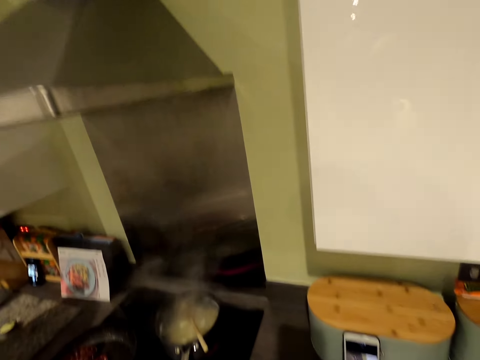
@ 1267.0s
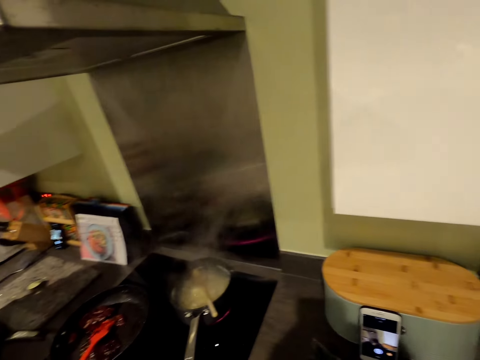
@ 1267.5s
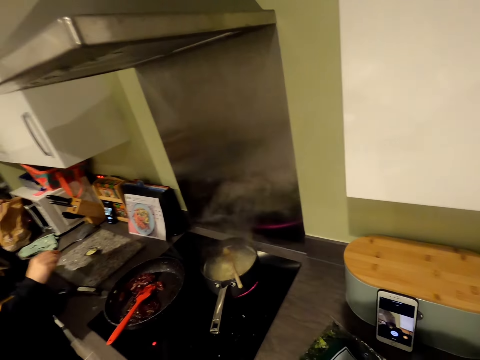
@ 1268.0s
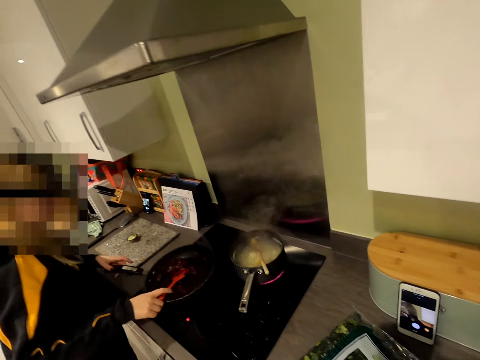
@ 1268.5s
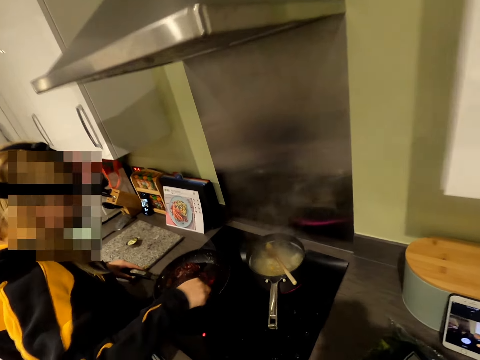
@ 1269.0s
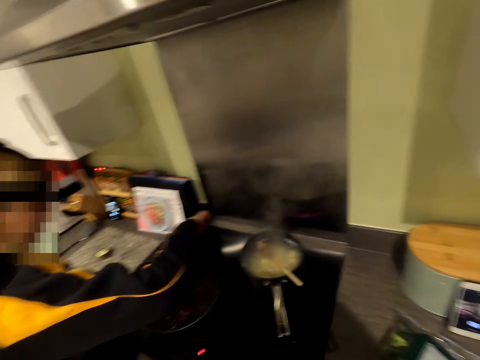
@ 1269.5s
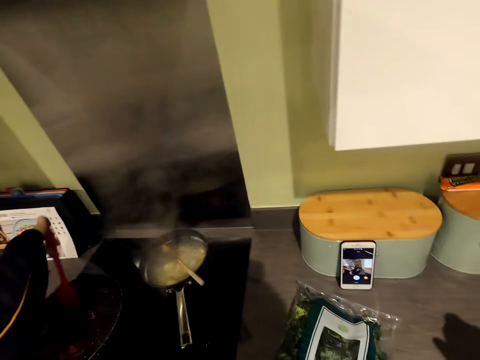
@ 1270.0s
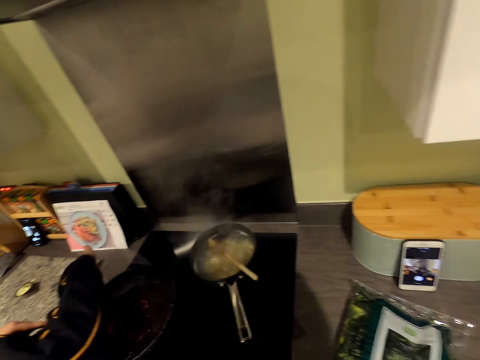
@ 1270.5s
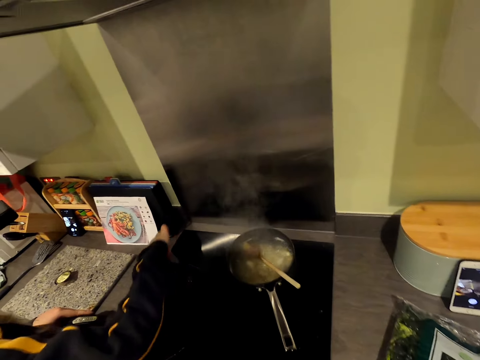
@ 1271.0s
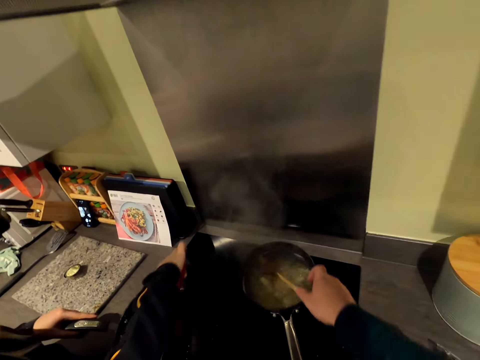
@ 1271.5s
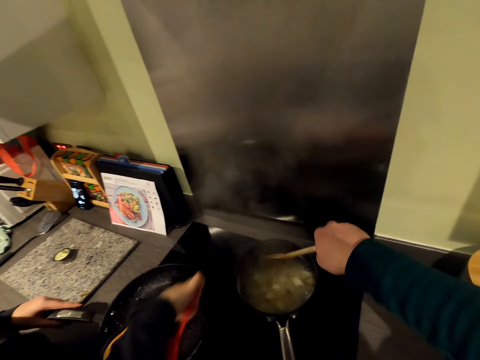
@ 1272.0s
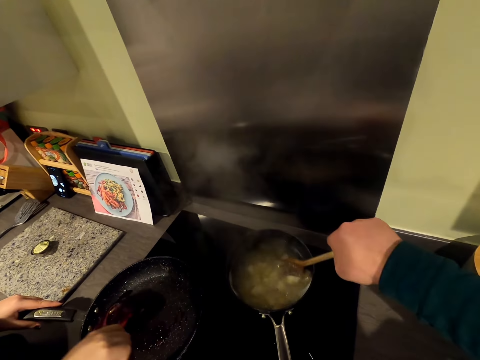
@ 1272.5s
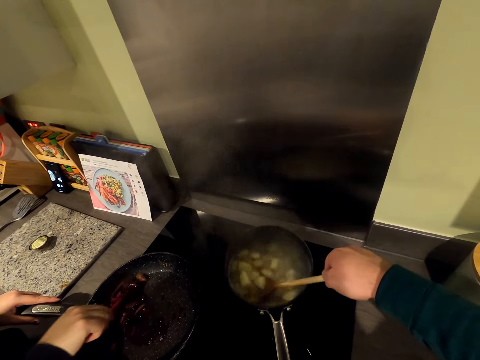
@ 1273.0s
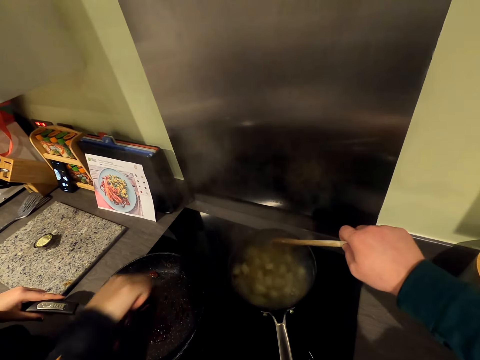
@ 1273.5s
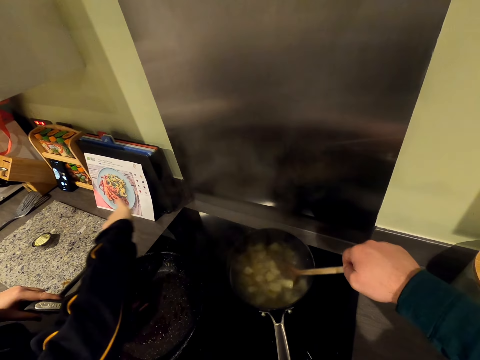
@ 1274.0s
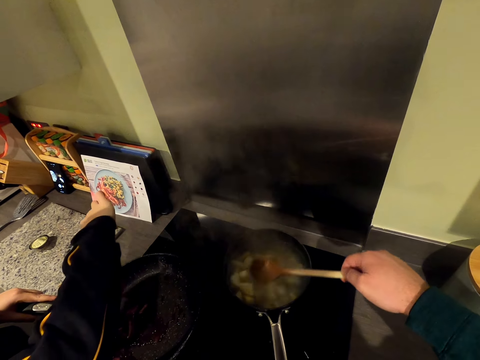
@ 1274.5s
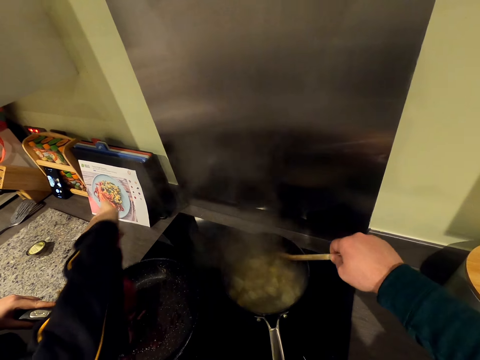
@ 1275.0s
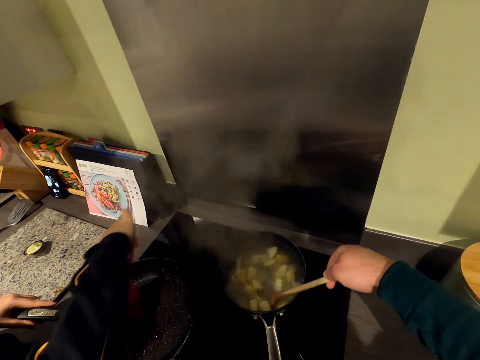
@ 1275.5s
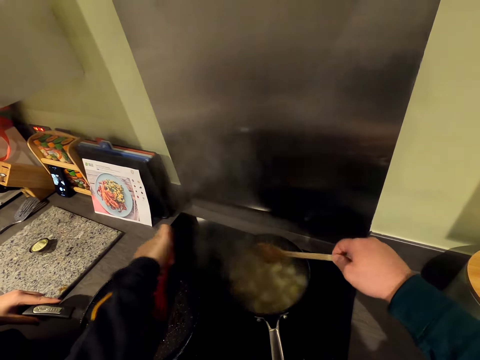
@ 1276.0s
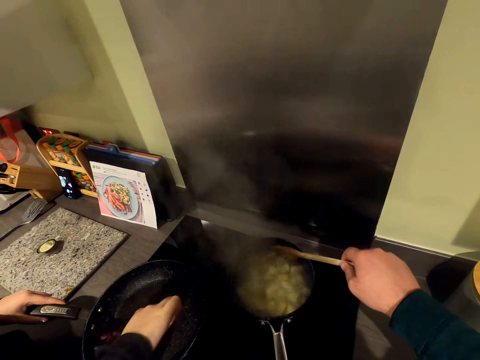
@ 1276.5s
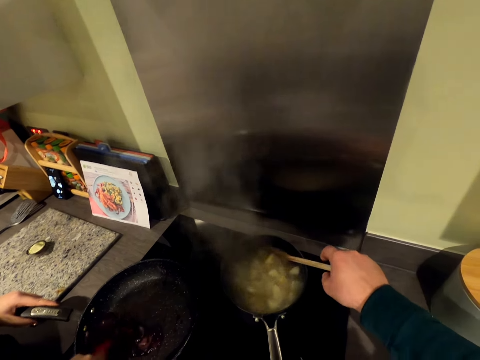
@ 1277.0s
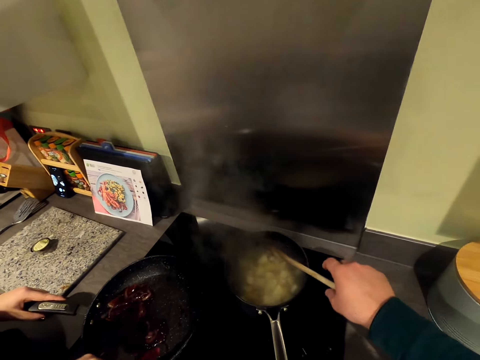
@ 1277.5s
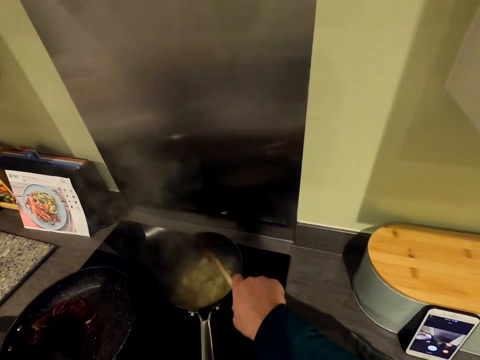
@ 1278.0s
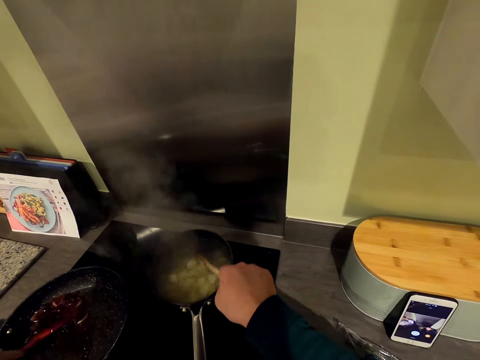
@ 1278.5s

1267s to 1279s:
The woman holds the flexible spatula. She stirs the onion in the frying pan. The camera wearer holds the cooking stick. They stir the potato in the cooking pot.

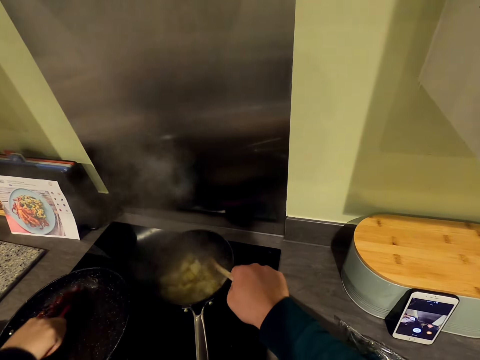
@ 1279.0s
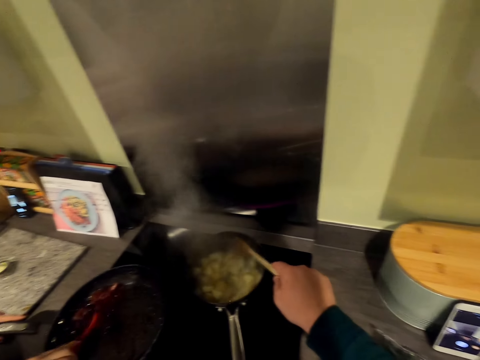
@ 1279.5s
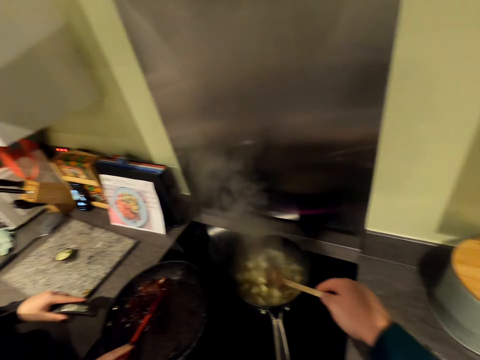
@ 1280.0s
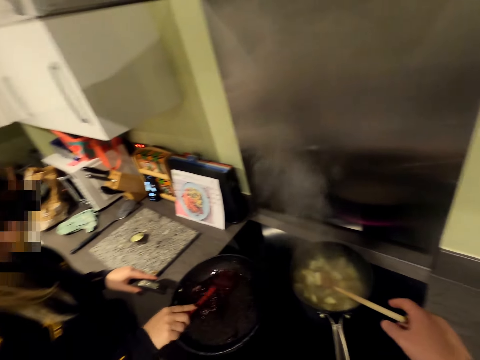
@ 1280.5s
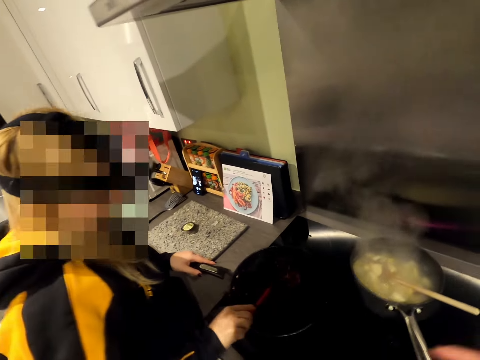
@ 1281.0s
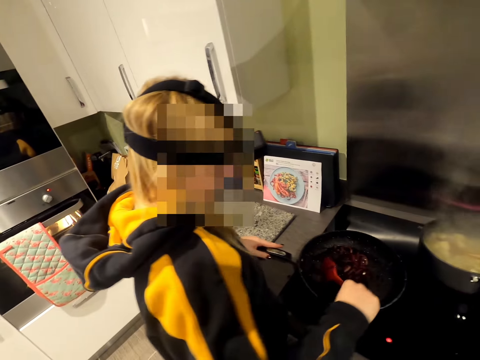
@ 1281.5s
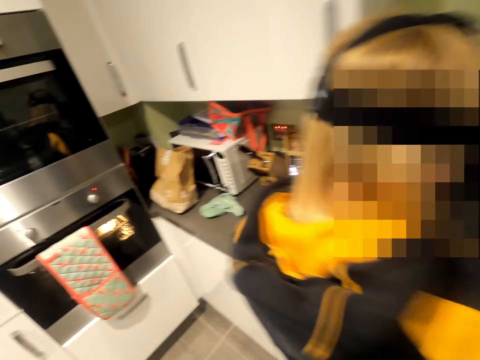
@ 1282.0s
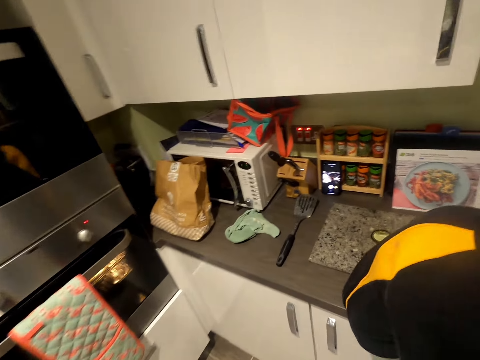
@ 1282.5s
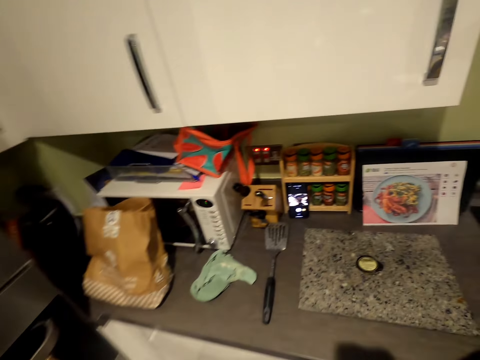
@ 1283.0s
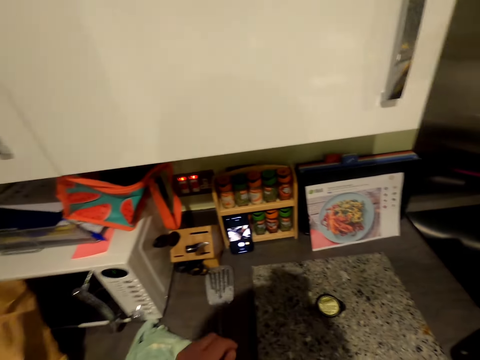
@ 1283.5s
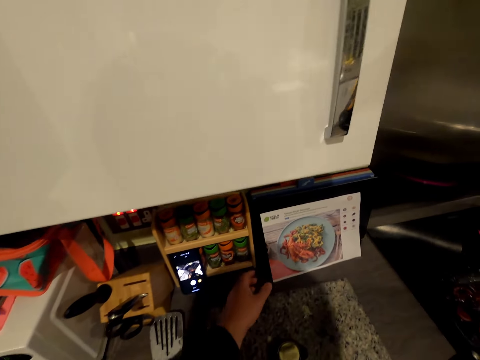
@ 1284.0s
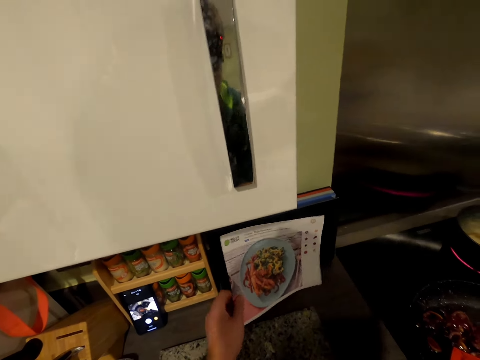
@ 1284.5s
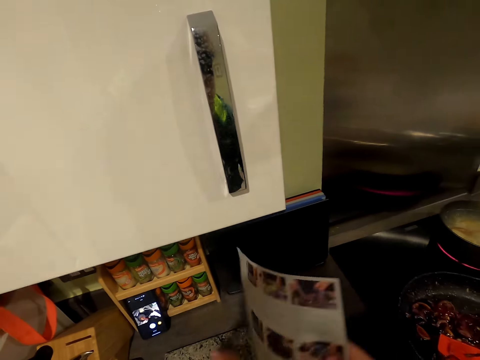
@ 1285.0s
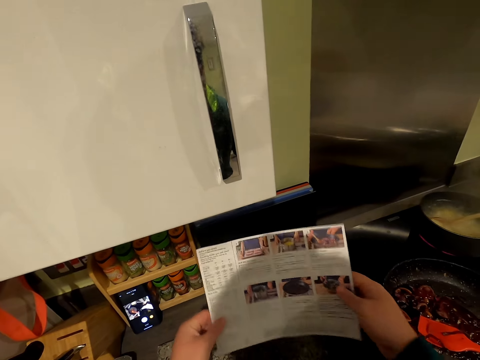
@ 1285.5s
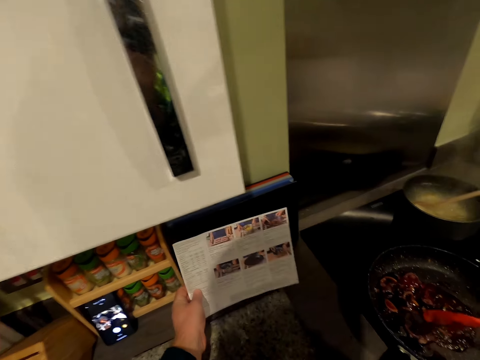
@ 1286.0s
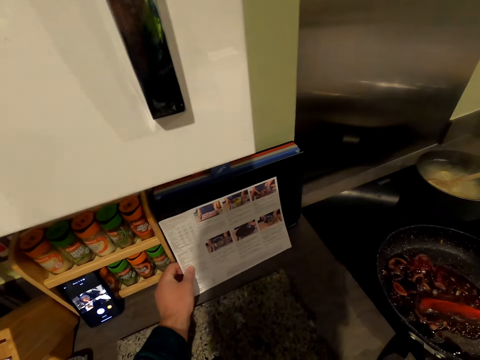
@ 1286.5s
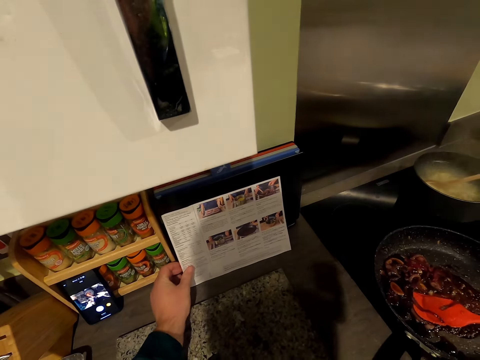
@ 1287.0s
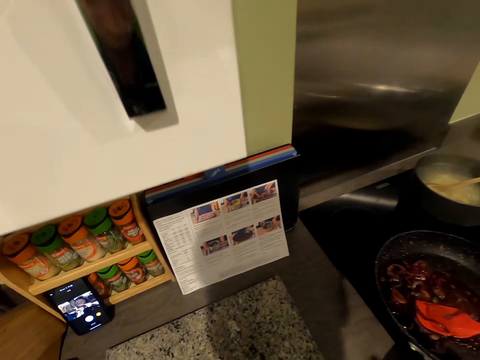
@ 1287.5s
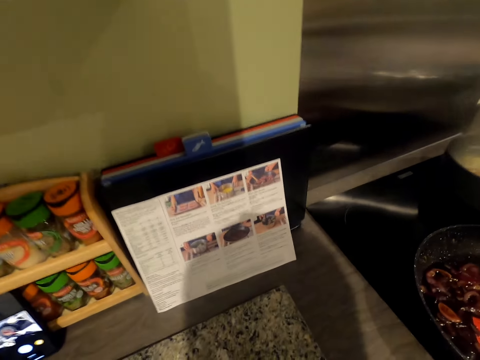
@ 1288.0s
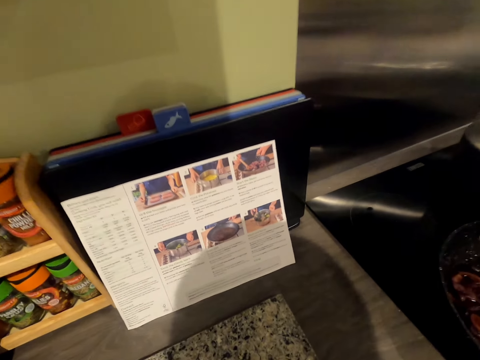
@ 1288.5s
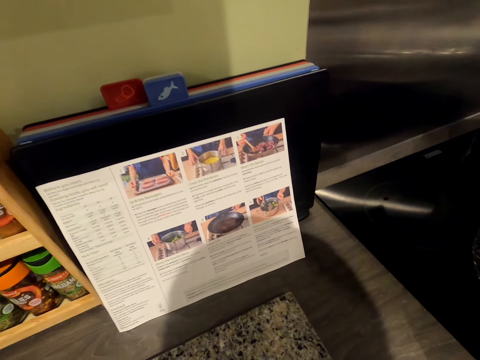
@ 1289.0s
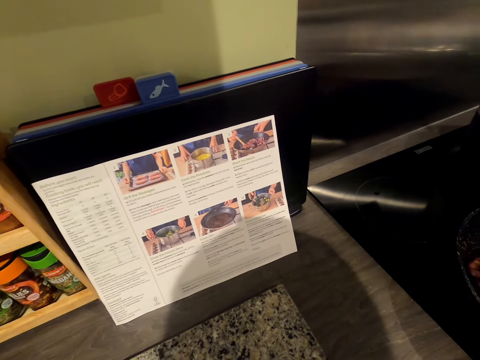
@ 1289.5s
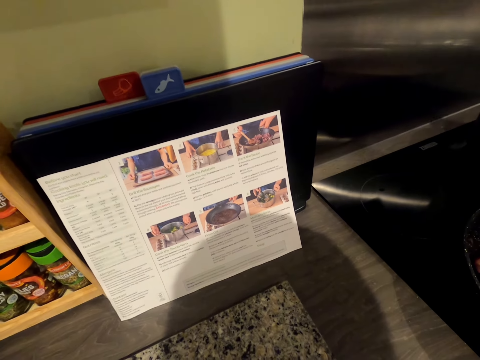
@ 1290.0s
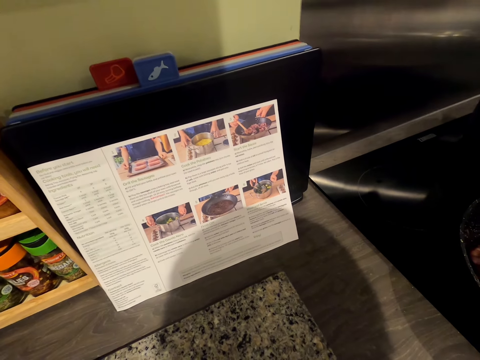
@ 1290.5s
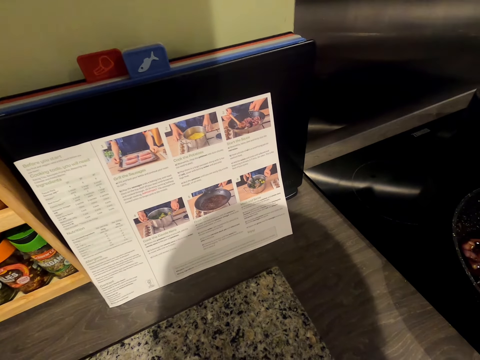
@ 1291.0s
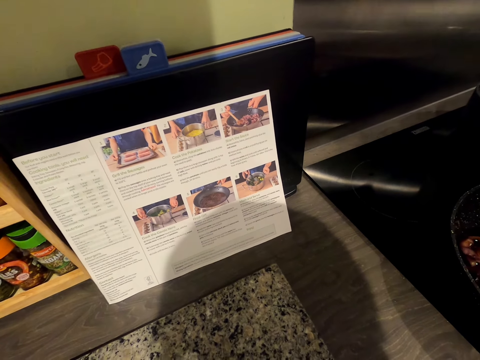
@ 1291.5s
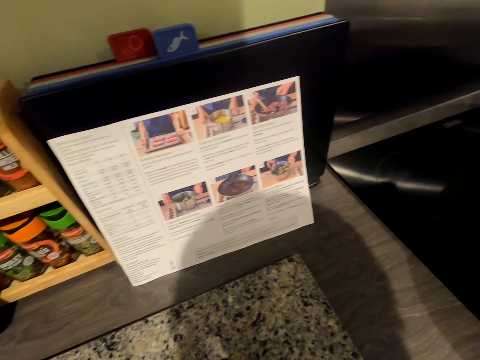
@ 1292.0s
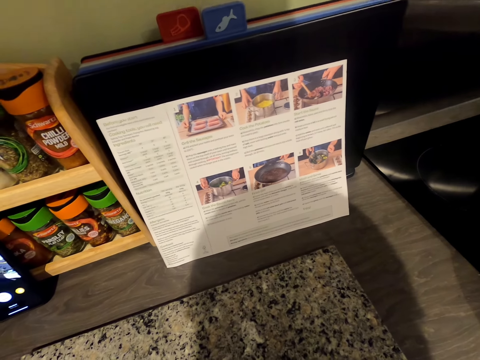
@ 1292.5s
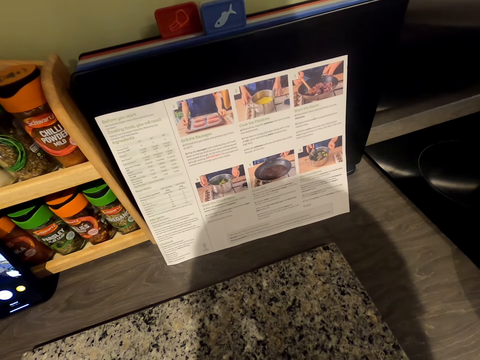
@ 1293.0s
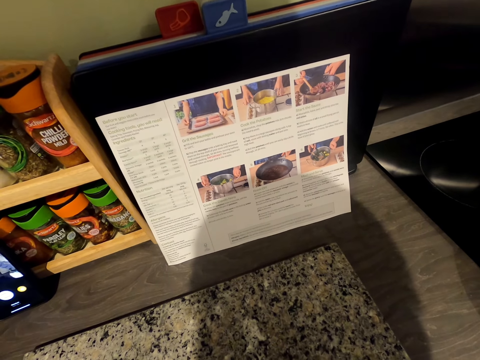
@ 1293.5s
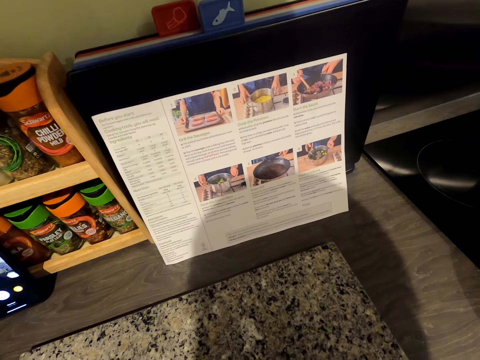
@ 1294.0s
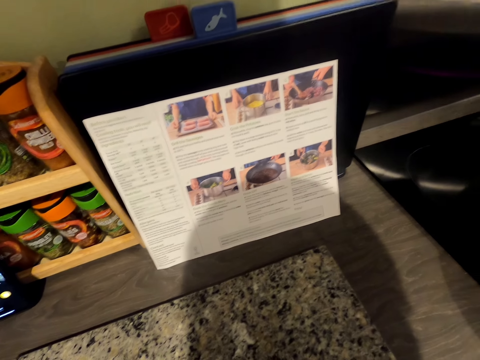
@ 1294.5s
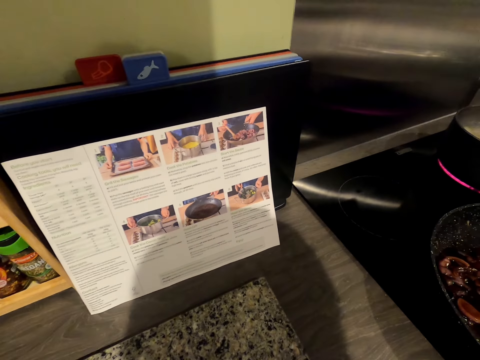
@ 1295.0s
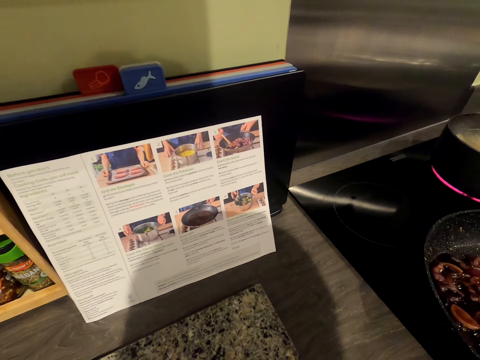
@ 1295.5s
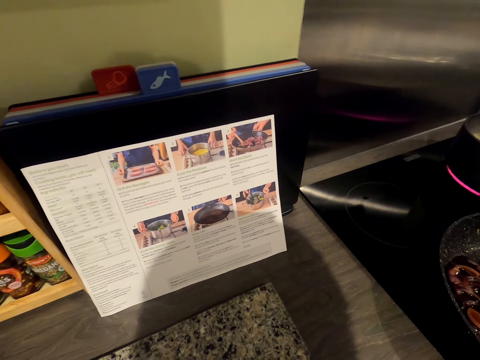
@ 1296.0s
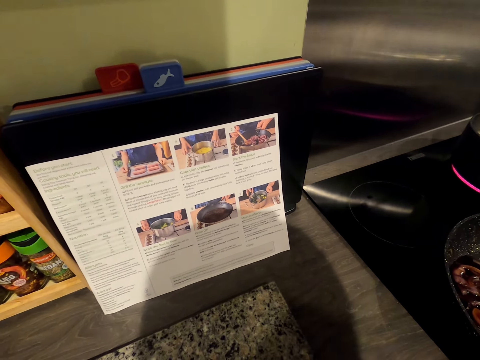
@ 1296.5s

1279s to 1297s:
The camera wearer leaves the cooking stick in the cooking pot. They walk in the kitchen. They hold a cooking recipe or chart. They lift the cooking recipe. They turn the cooking recipe. They look at the chart. They place the chart on the cabinet top. They look at the chart.
